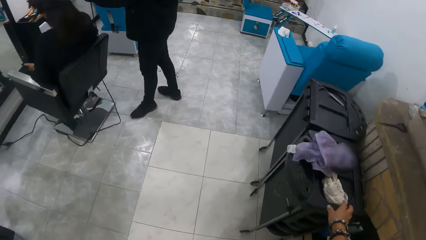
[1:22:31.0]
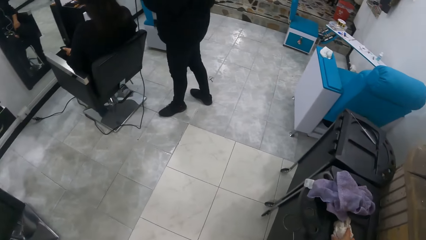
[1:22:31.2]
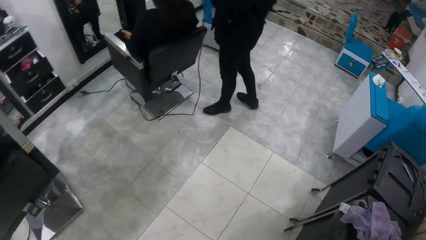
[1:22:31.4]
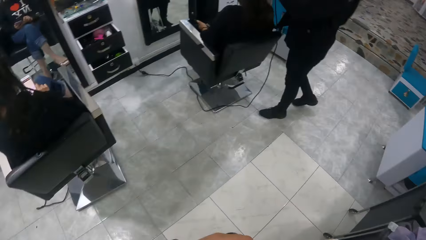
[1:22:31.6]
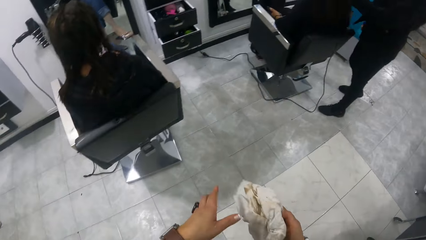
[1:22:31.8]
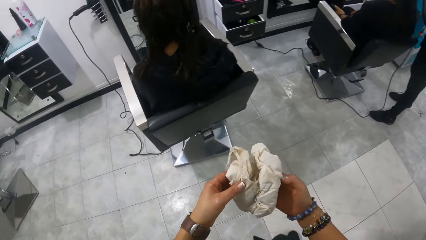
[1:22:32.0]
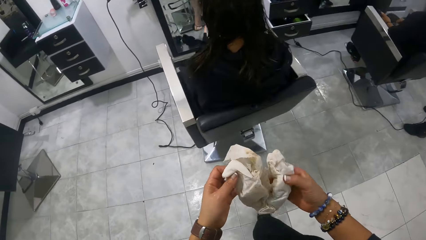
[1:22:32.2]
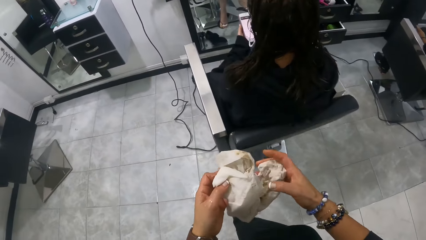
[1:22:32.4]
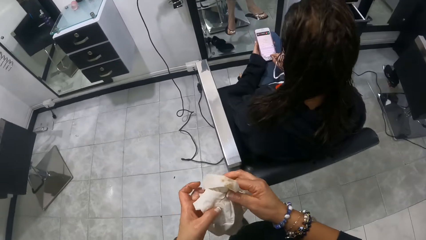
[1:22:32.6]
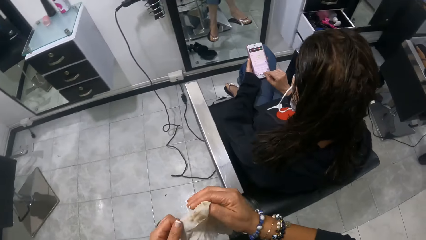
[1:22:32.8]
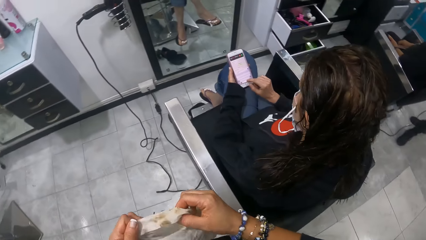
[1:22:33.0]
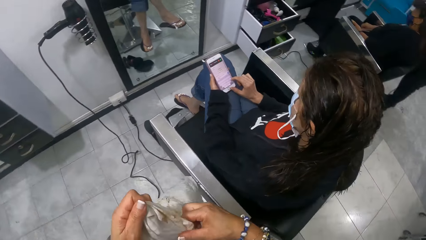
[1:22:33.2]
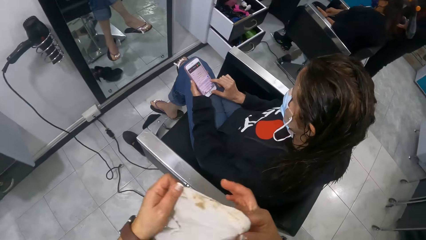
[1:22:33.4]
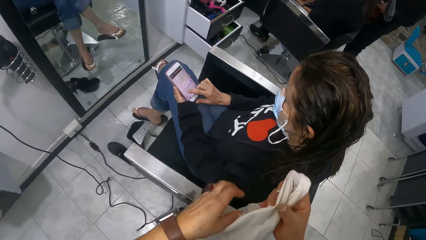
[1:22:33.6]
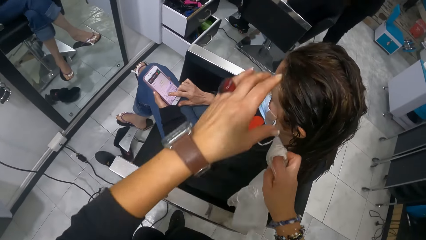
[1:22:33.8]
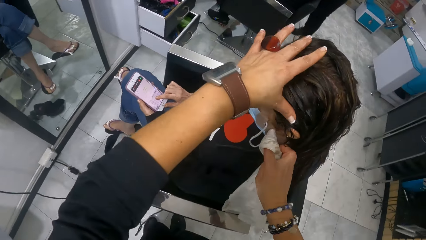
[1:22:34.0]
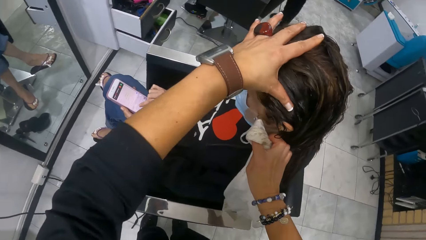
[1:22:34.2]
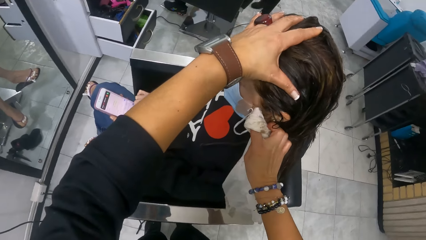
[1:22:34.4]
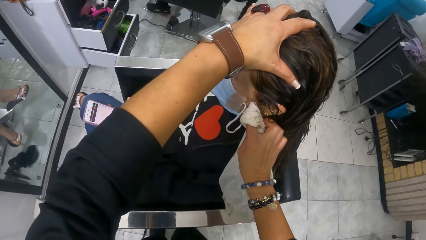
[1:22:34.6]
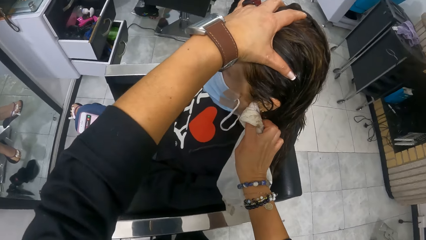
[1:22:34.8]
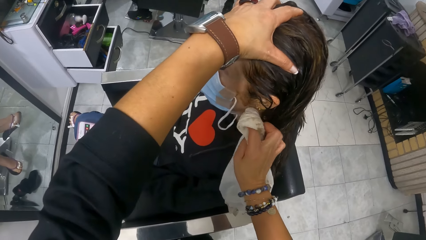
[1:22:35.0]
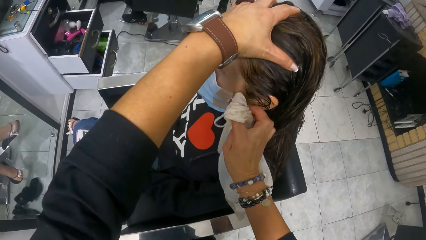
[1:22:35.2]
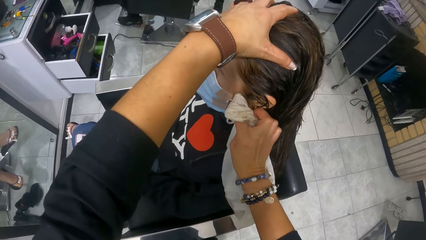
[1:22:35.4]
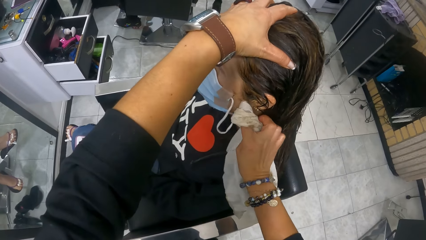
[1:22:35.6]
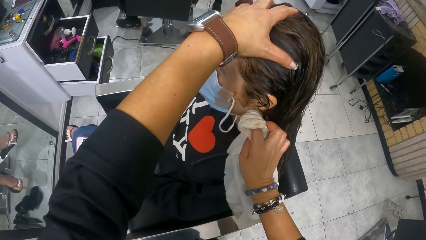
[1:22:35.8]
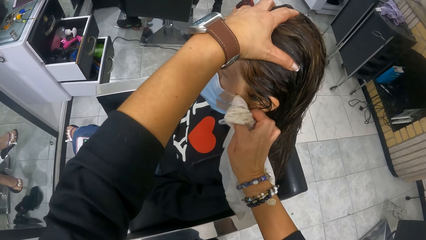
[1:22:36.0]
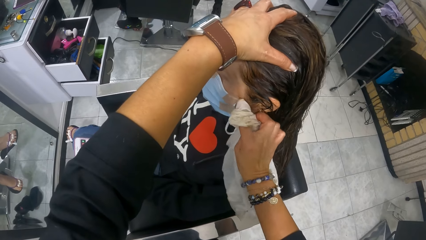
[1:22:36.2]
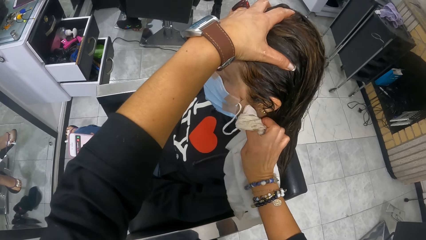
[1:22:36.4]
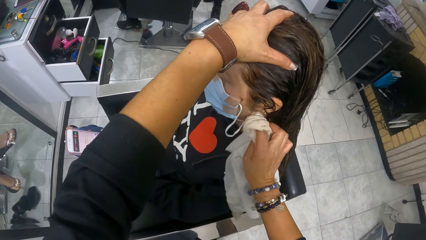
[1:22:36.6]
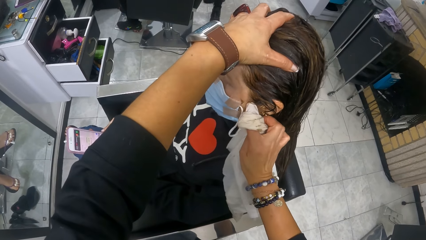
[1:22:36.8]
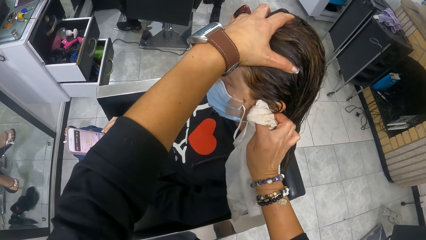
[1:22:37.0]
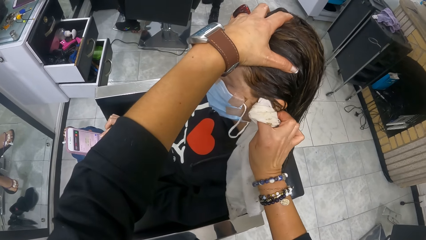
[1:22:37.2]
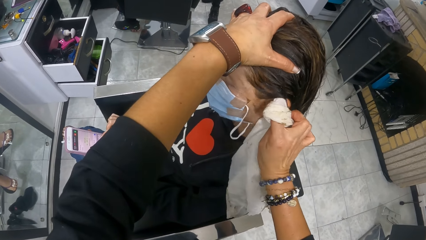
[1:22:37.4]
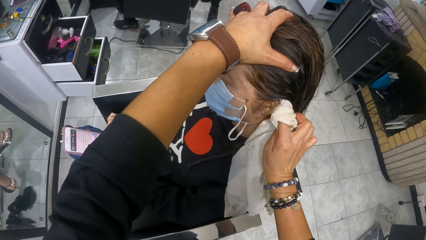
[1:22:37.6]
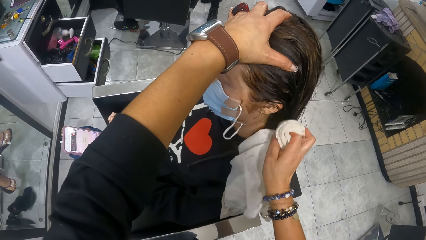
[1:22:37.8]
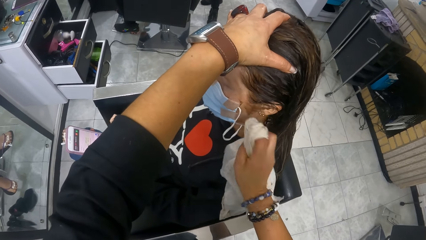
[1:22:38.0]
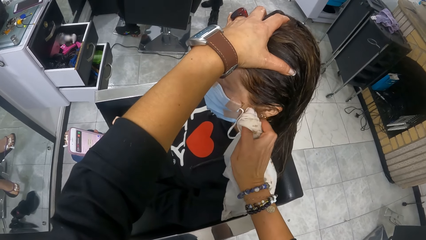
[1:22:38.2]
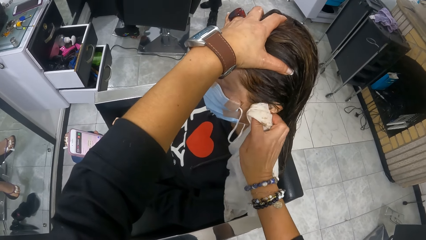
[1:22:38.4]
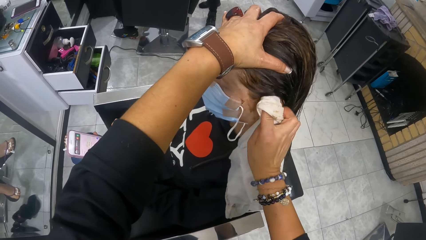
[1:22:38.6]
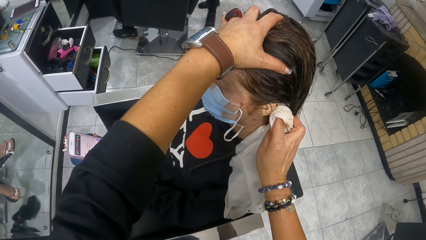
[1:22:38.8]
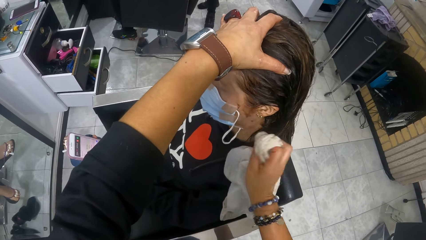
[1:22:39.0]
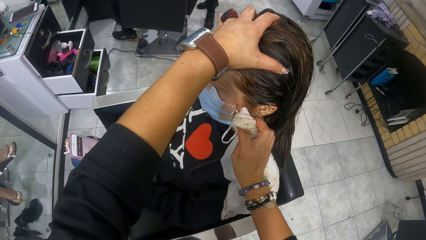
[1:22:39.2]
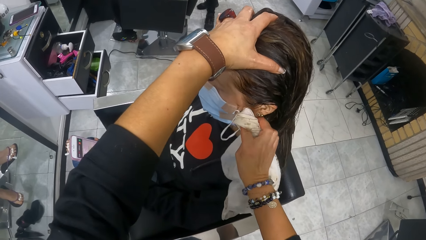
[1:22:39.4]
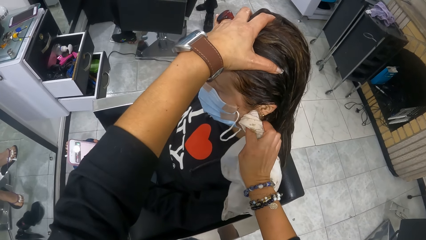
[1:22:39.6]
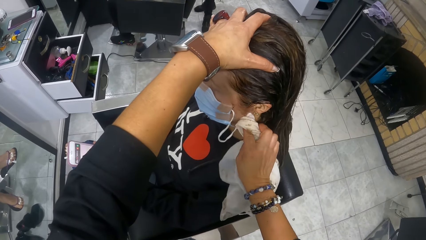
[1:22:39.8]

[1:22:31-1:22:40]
The camera wearer picks a piece of cloth on the container with her right hand. She walks to the chair. She holds the piece of cloth with both hands. She adjusts the piece of cloth. She cleans the face of the woman with the piece of cloth with both hands.

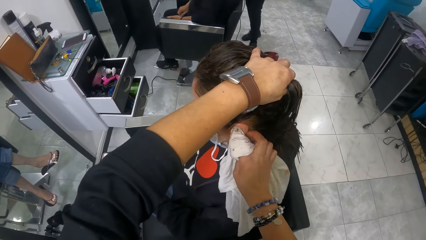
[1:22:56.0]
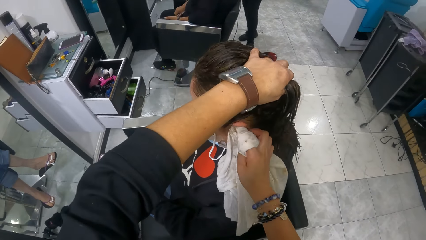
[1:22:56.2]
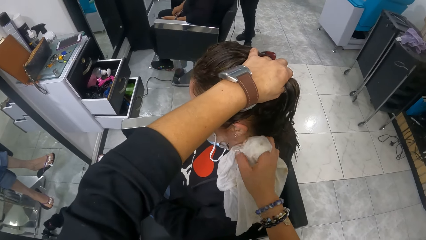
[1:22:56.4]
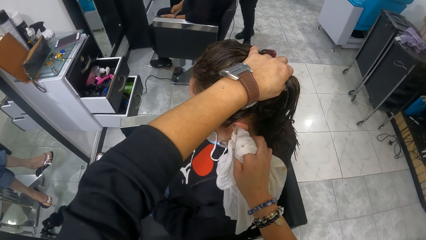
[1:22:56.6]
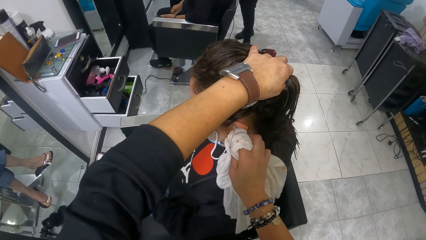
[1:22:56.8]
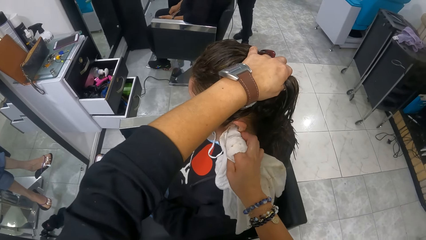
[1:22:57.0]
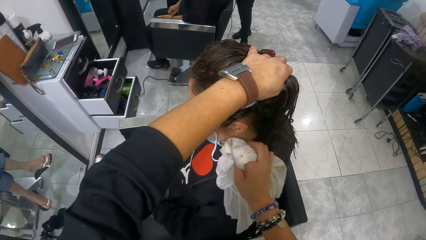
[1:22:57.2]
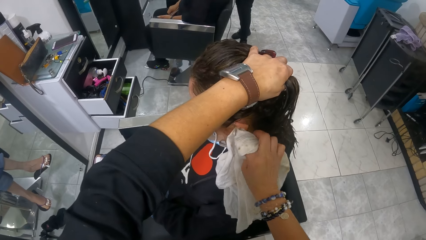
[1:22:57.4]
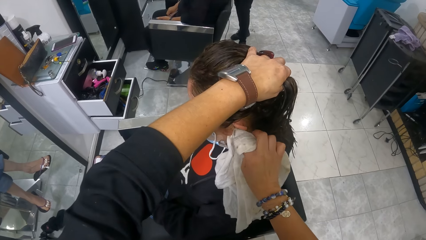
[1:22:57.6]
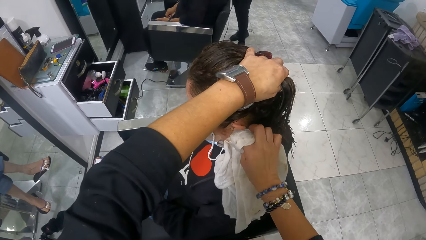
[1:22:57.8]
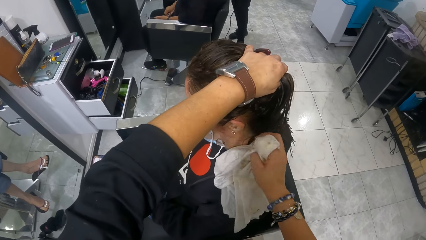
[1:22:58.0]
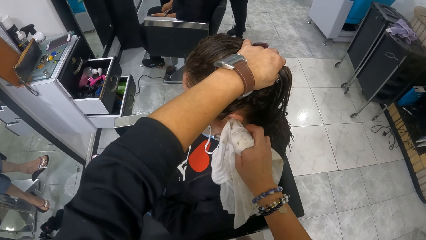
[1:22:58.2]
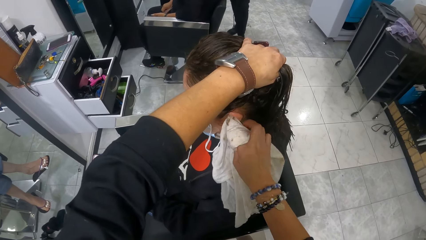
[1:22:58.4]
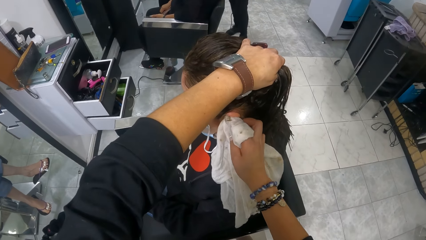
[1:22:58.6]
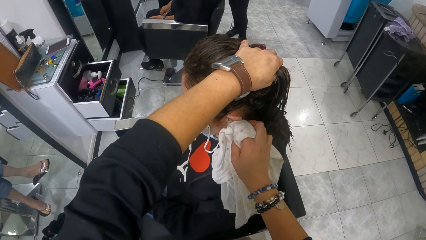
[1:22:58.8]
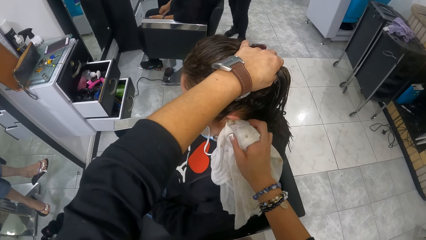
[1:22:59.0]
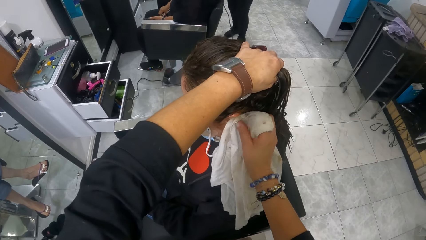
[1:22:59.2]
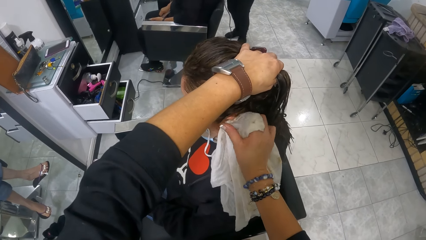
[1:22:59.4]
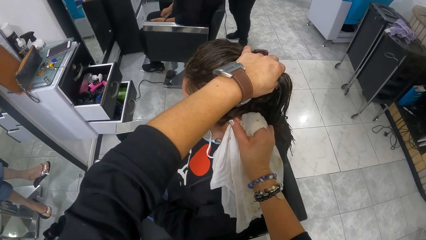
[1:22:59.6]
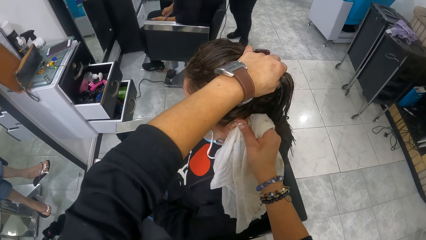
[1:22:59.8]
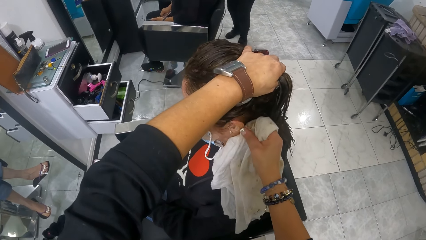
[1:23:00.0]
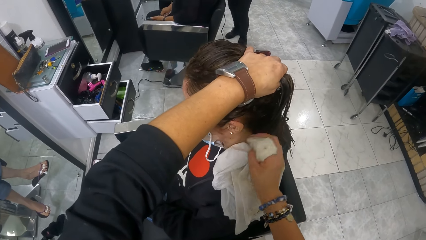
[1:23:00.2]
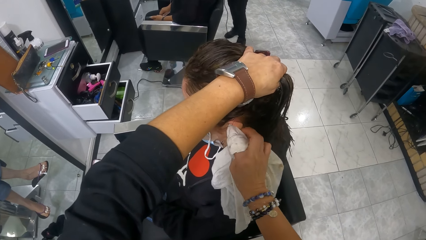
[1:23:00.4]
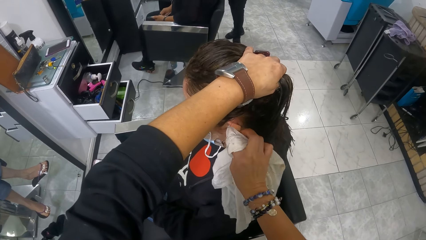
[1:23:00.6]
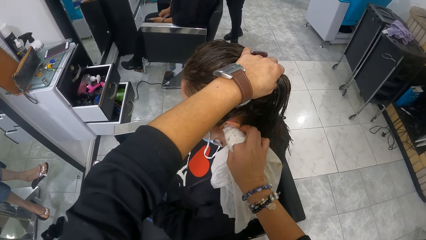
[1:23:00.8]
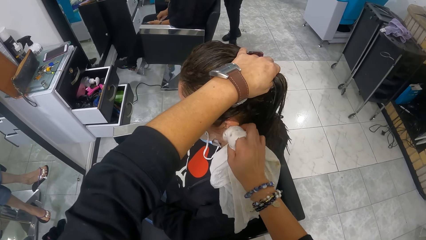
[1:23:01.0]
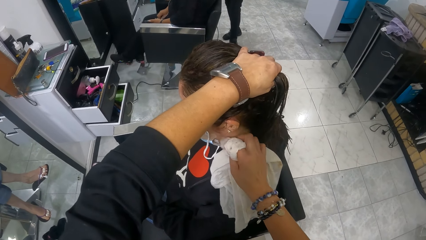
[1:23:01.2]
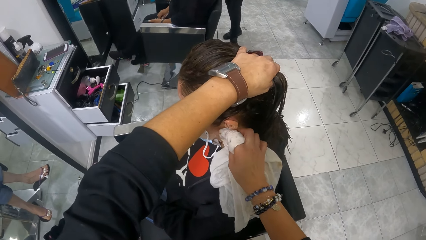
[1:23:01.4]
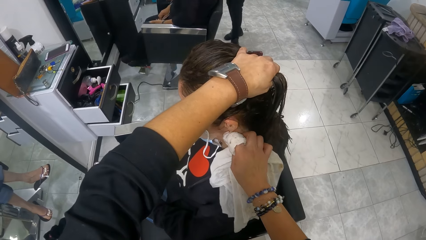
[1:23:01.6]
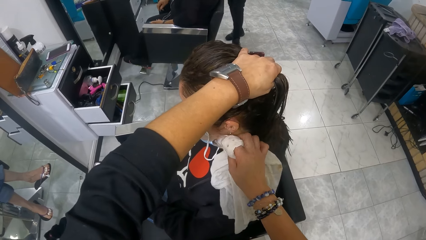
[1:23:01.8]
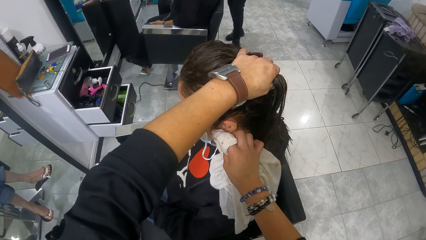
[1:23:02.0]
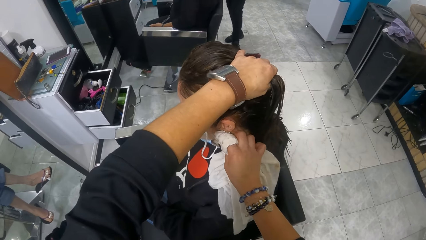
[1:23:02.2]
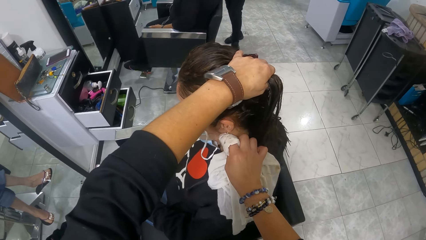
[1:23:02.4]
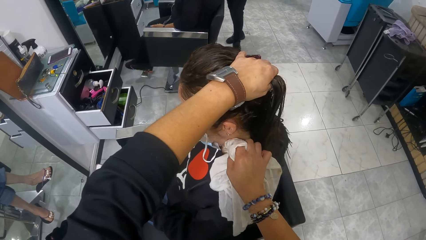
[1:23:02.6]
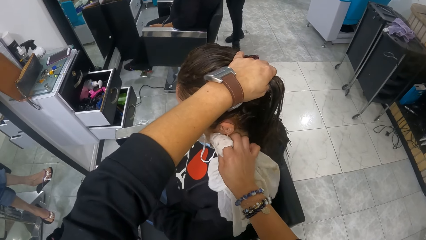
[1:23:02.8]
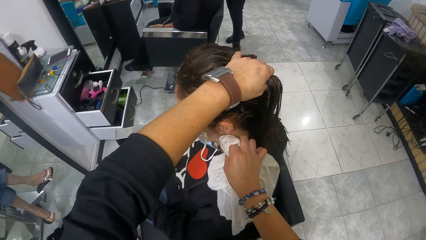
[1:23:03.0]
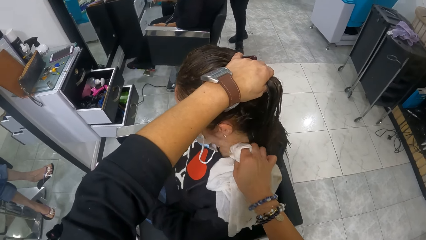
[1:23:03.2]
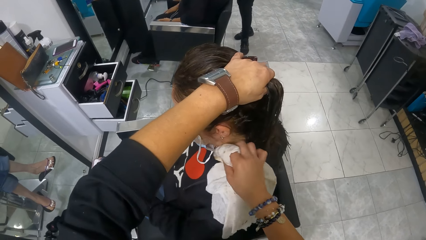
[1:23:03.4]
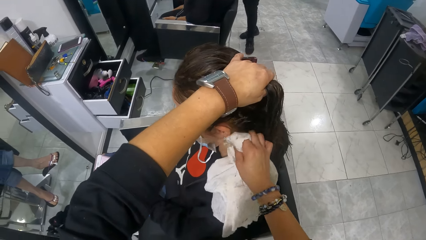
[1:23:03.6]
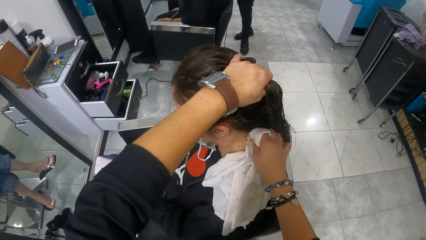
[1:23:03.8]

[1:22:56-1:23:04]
The camera wearer wipes the ear of the woman with the piece of cloth.
